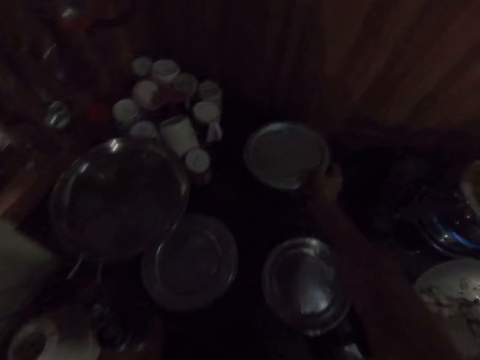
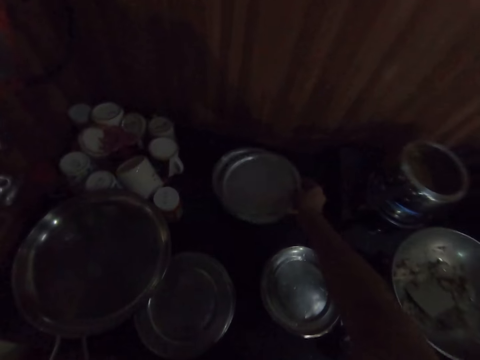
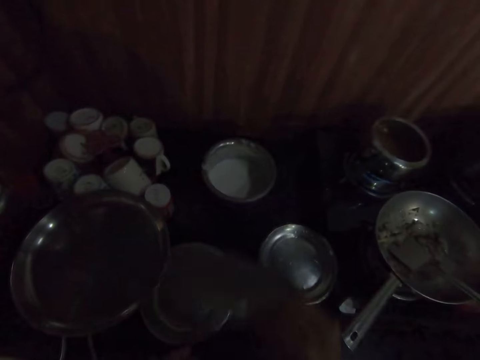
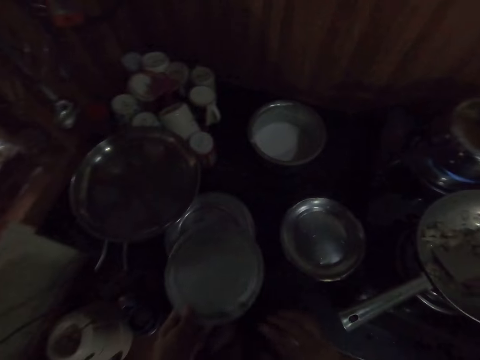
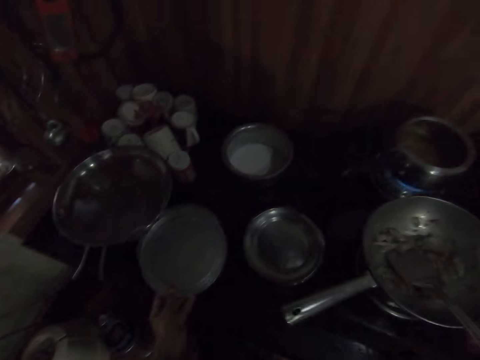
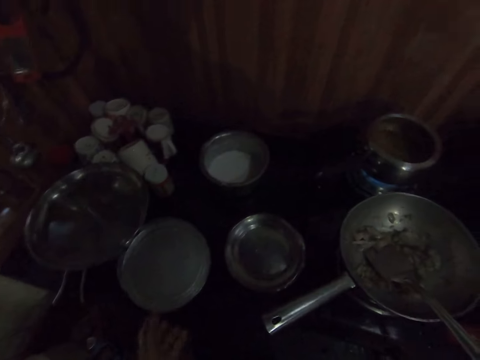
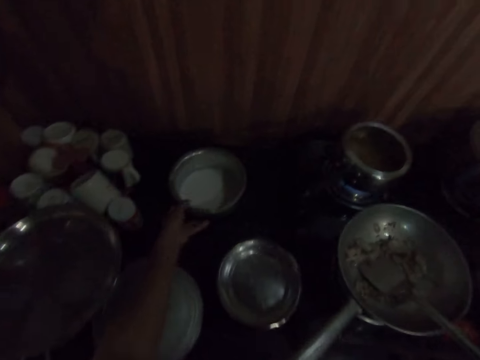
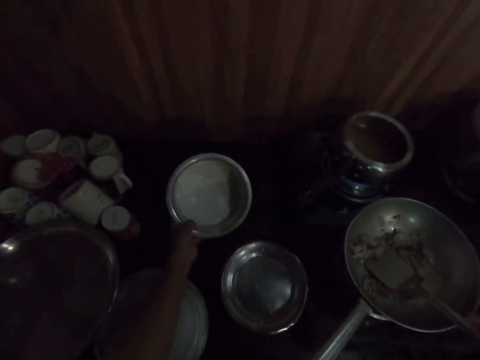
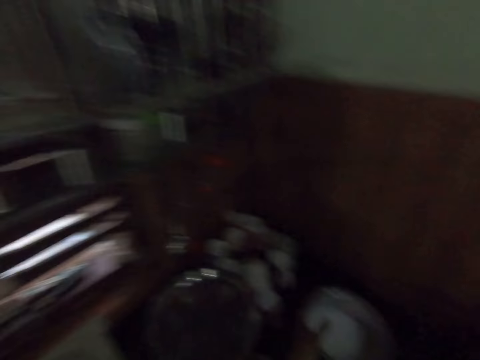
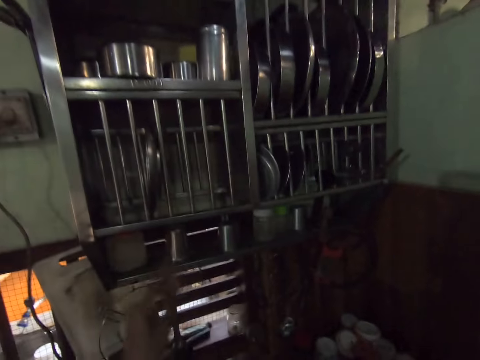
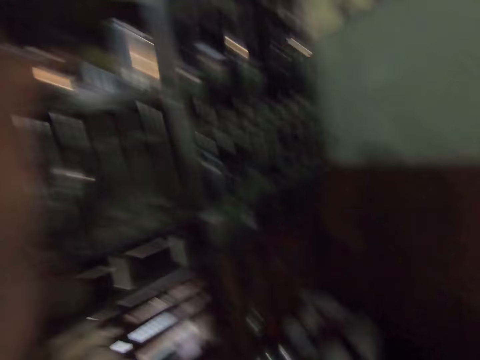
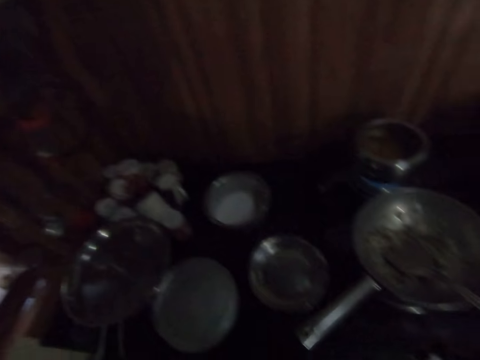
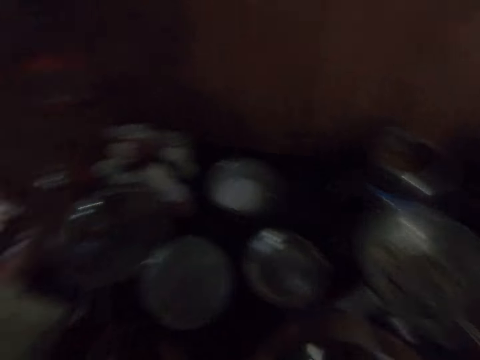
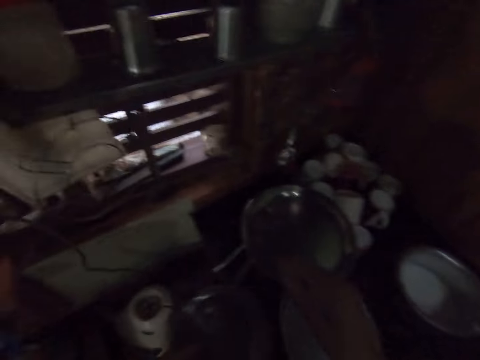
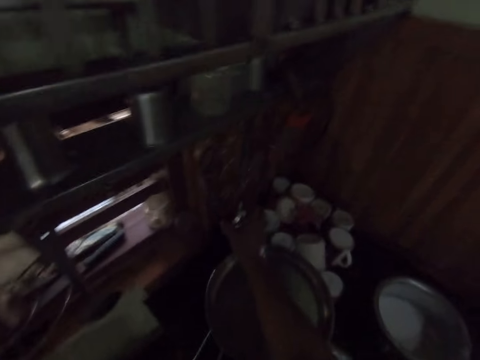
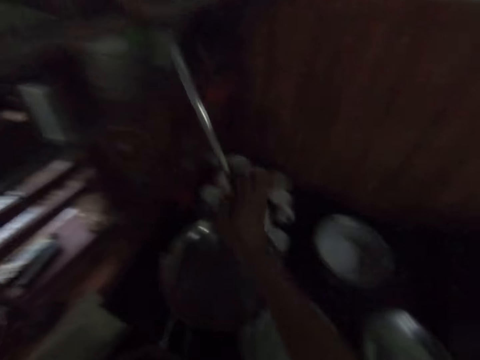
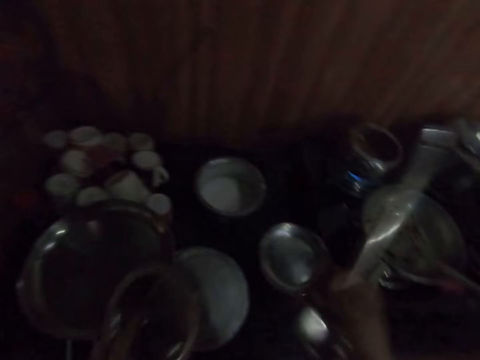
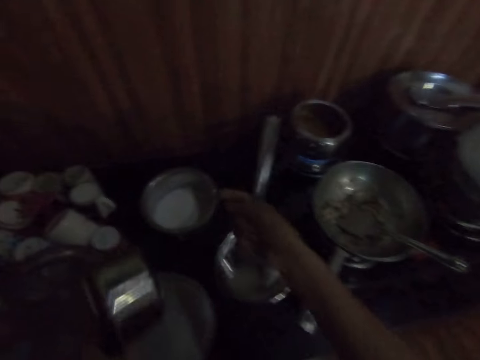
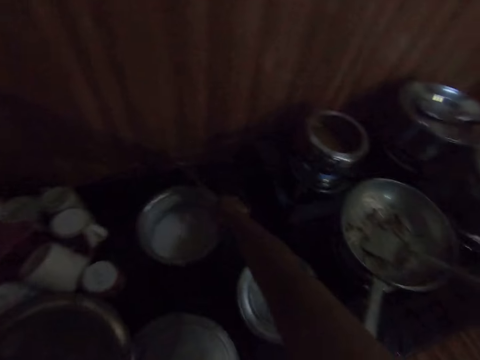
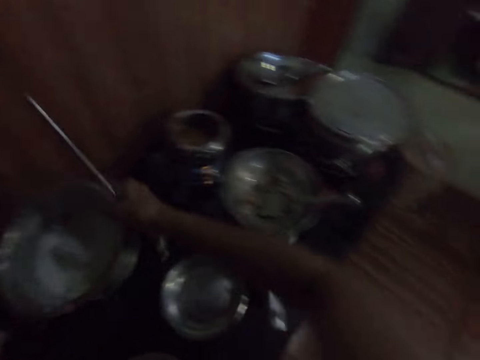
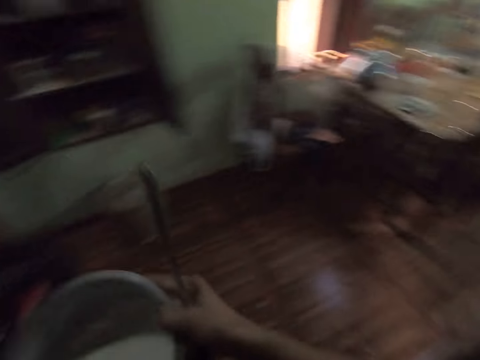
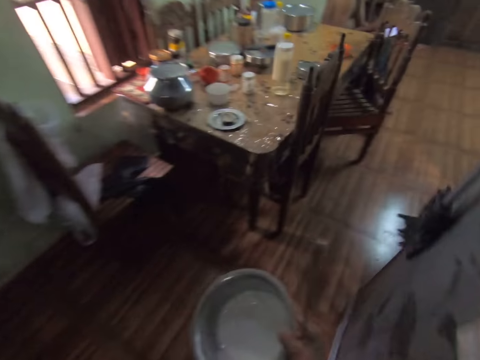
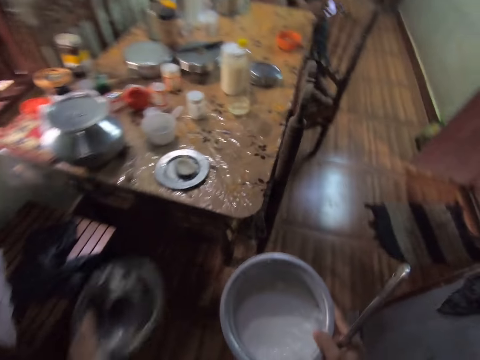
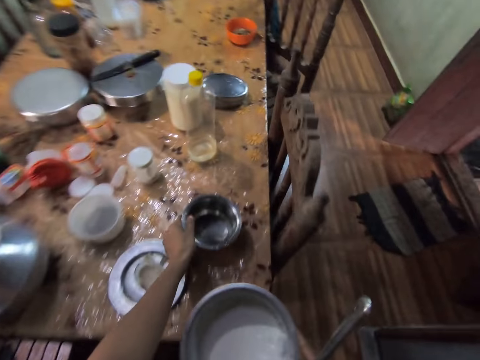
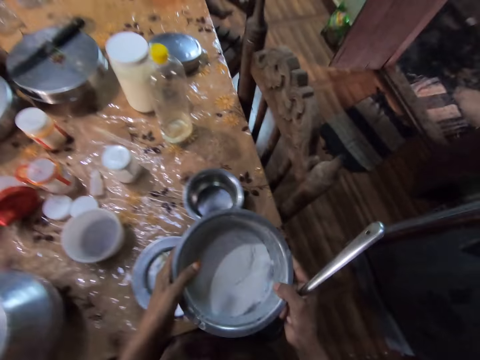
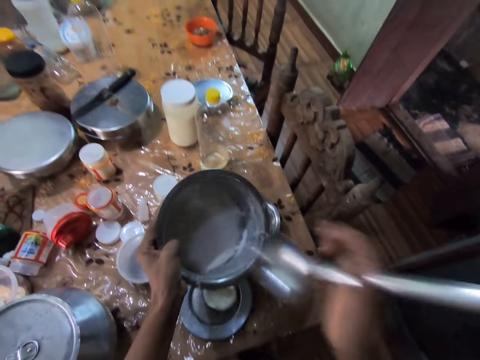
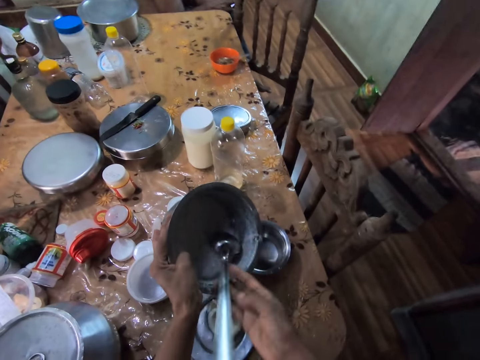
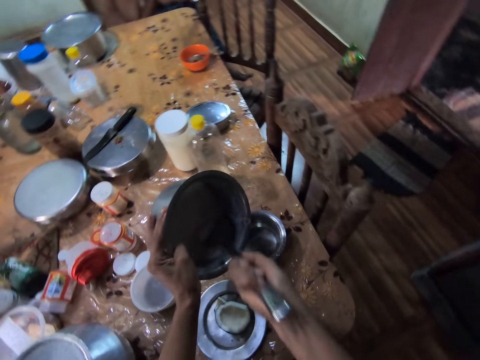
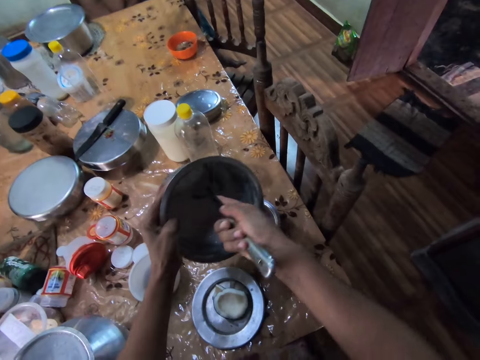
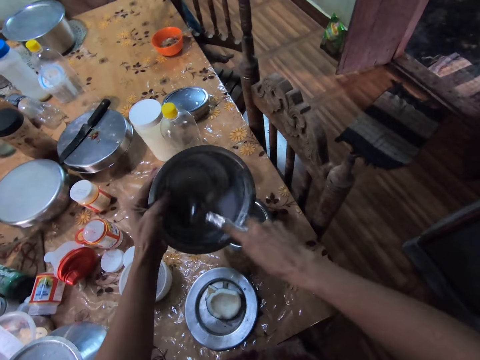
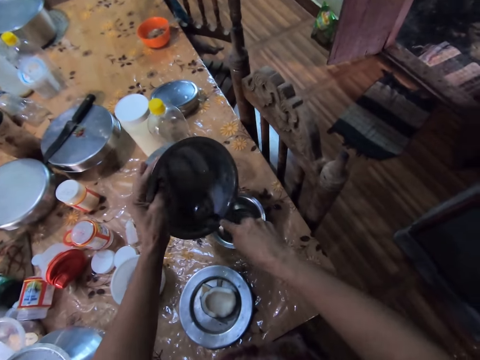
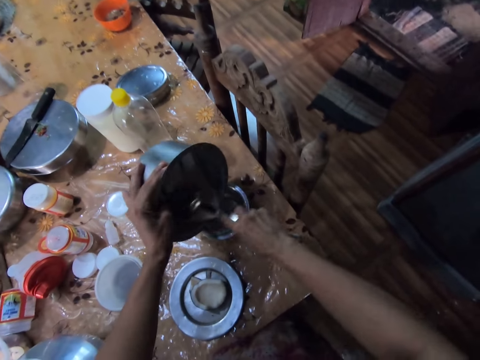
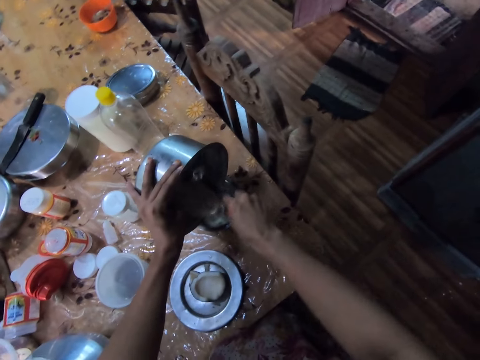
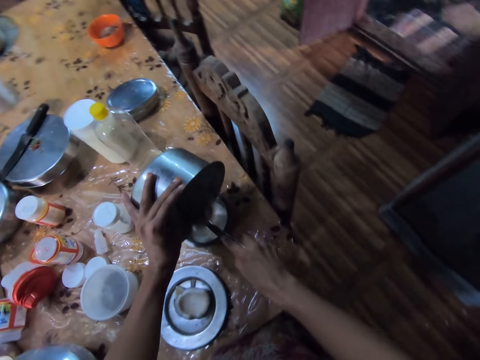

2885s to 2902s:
The camera wearer drops the bowl or cooking pot on the slab with her right hand. She removes the cover of the bowl with her right hand to her left hand. She drops the cover of the bowl on the bowl on the slab with her left hand. She touches the bowl on the slab with her left hand. She holds the cooking pot with the left hand. She picks up a bowl in the shelf on the wall with her left hand. She picks up a scooping spoon on the shelf with her right hand. She picks up the bowl on the slab with her right hand. She walks towards the table. She drops the bowl in her left hand on the dining table. She passes the bowl in her right hand to her left hand. She scoops cream out of the bowl in her left hand with the spoon in her right hand into the bowl on the table. She gathers the food with the scooping spoon.

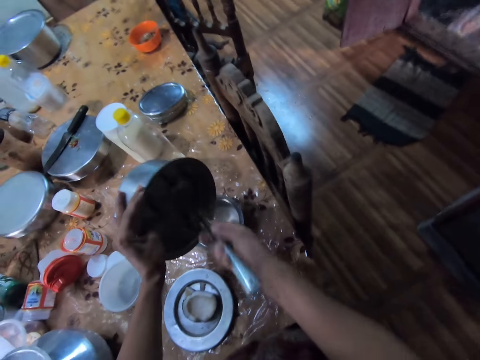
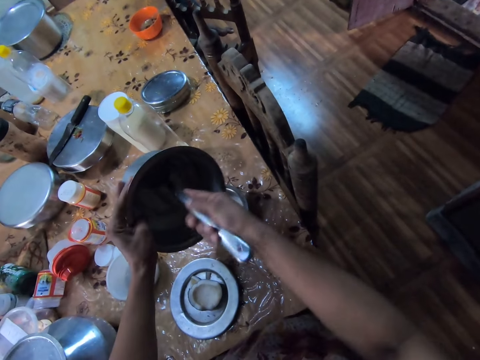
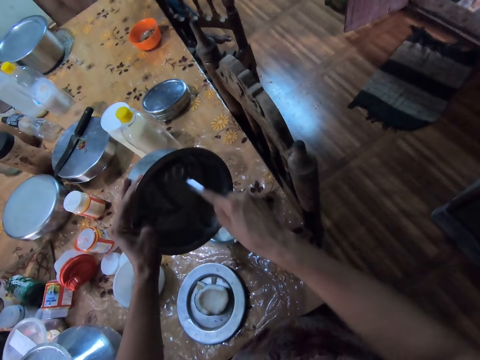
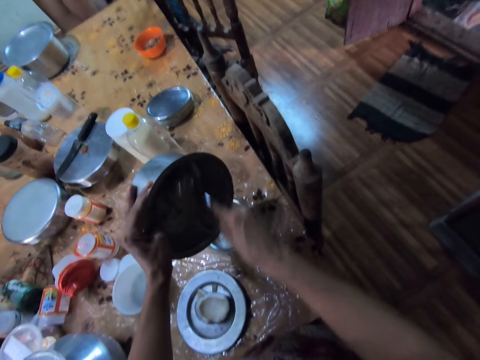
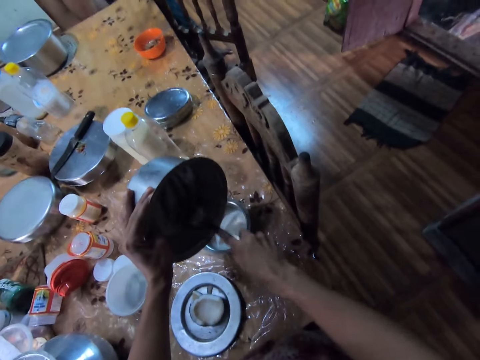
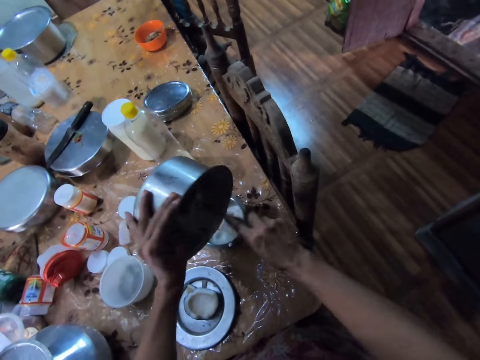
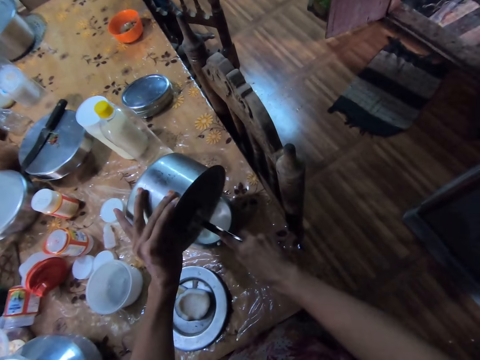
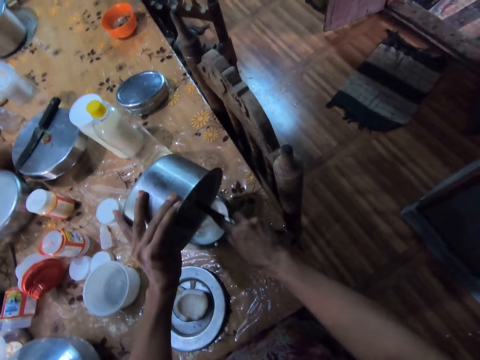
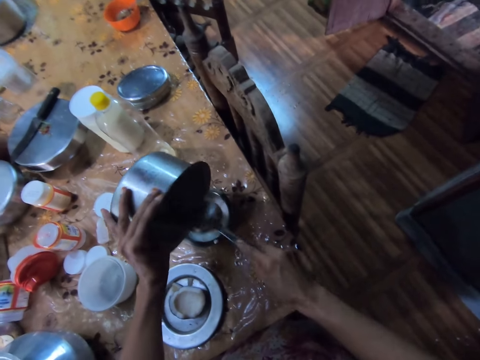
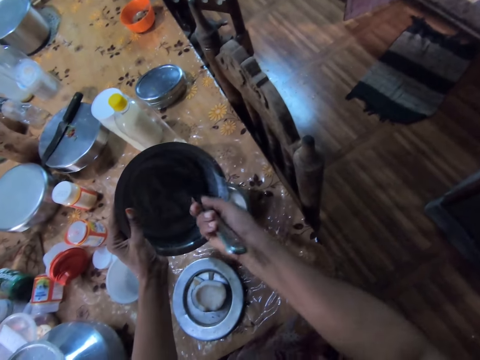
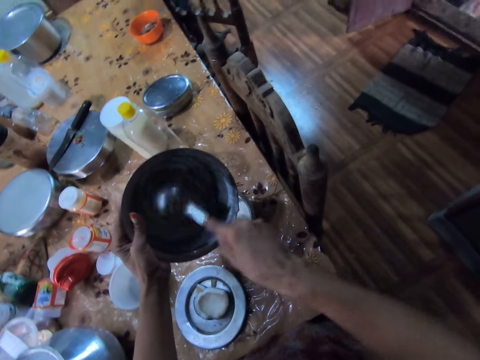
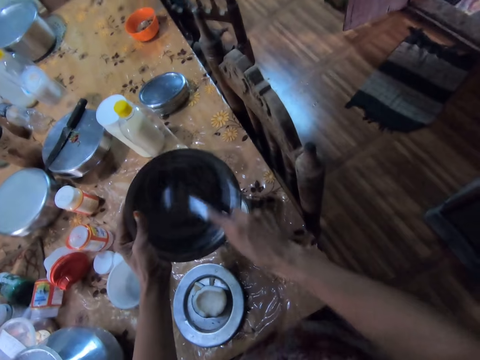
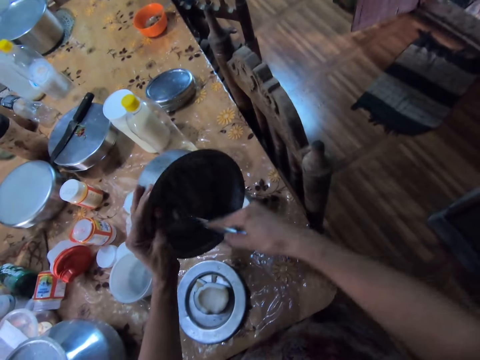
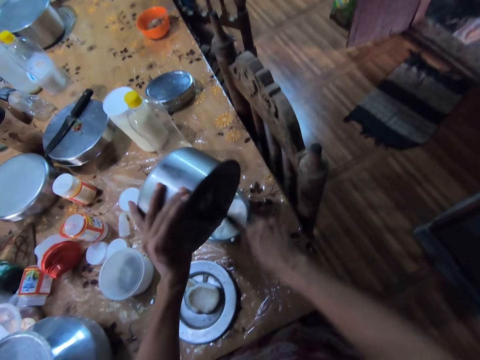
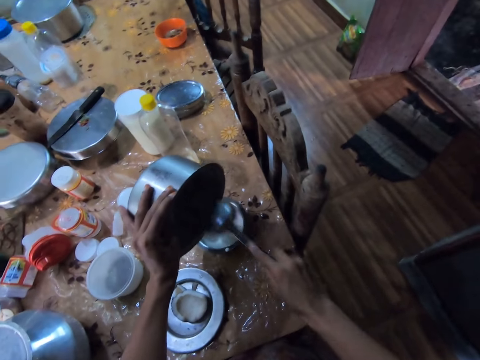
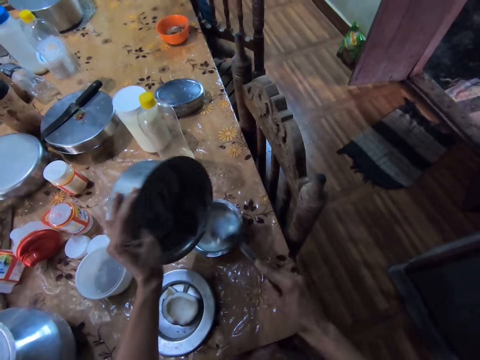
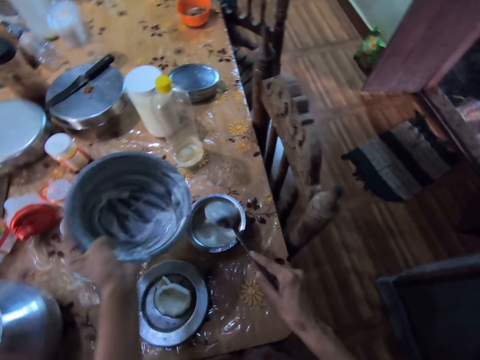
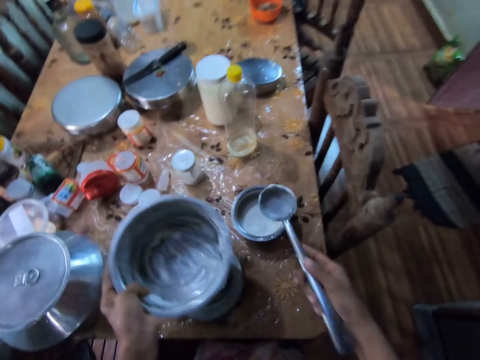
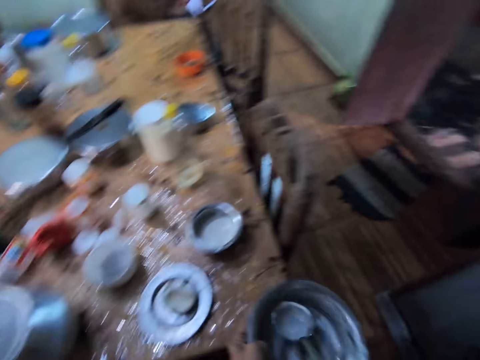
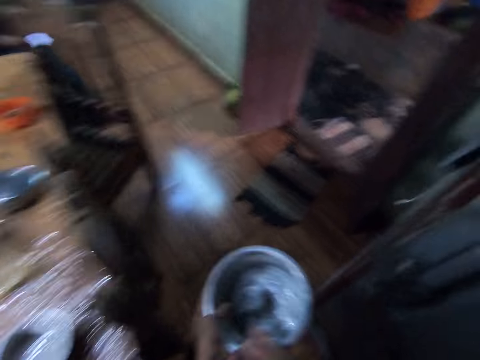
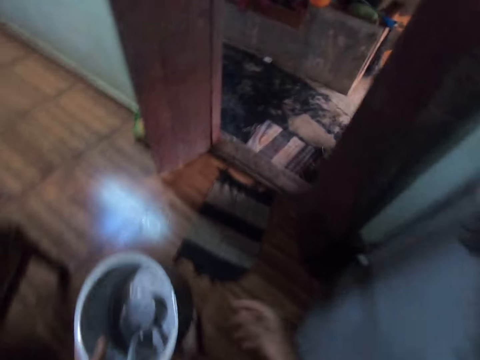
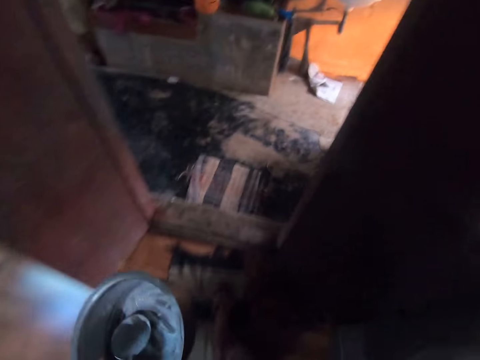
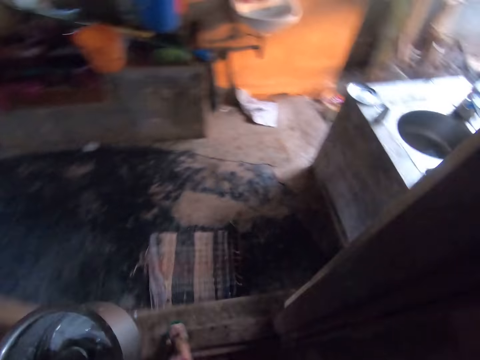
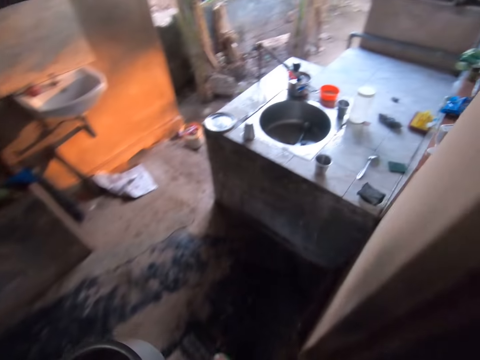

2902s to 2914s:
The camera wearer pours the food on the plate with the scooping spoon. She gathers the food with the scooping spoon. She walks out of the building with the bowl in her left hand and the spoon in it.
